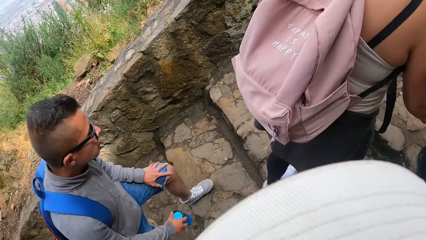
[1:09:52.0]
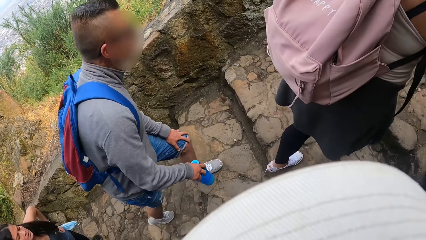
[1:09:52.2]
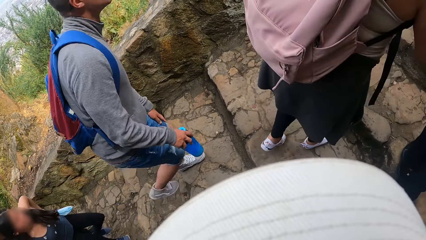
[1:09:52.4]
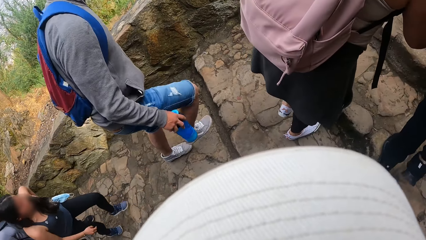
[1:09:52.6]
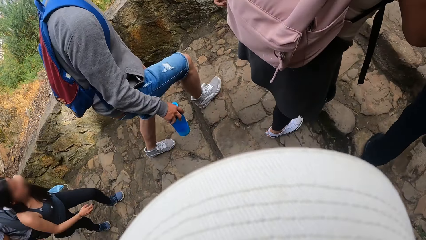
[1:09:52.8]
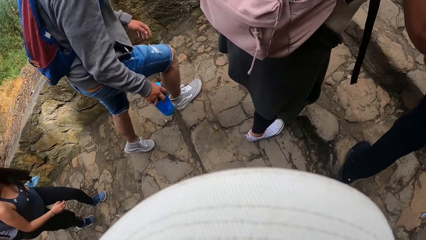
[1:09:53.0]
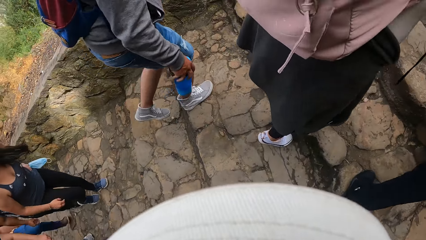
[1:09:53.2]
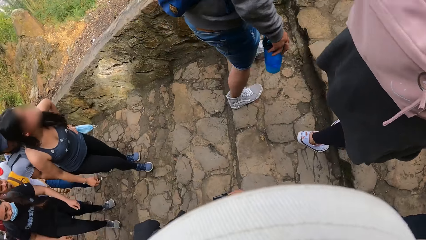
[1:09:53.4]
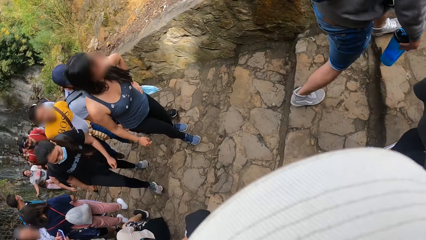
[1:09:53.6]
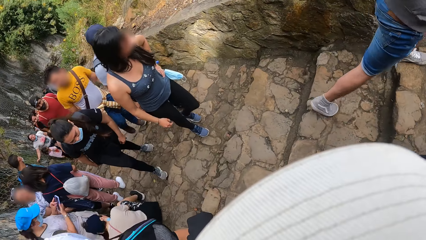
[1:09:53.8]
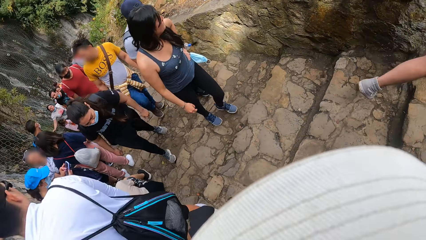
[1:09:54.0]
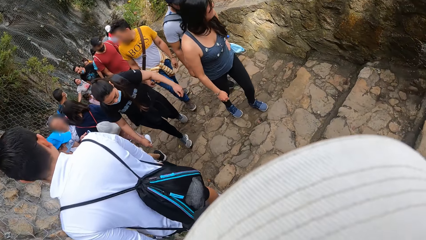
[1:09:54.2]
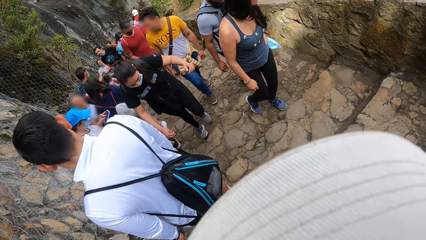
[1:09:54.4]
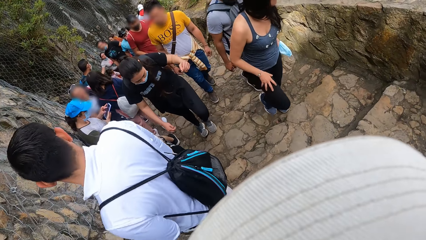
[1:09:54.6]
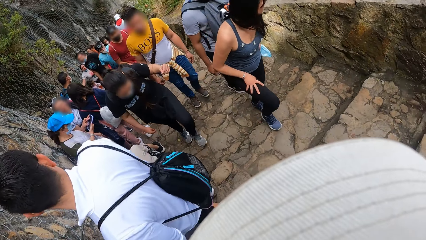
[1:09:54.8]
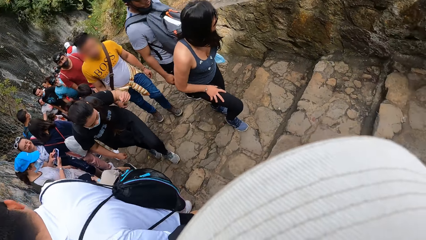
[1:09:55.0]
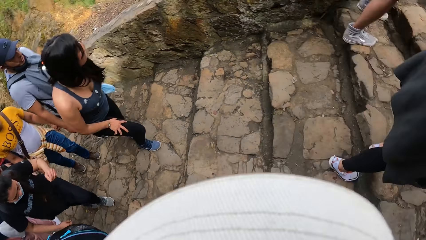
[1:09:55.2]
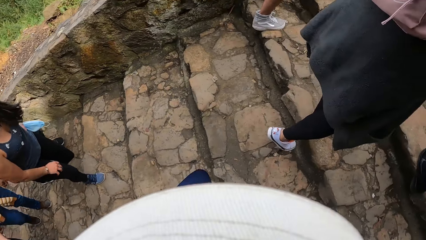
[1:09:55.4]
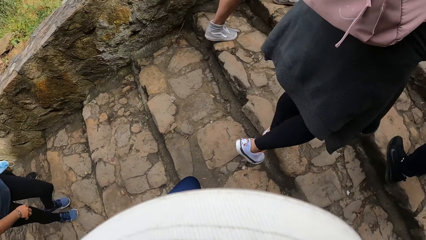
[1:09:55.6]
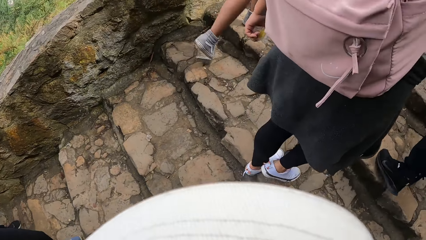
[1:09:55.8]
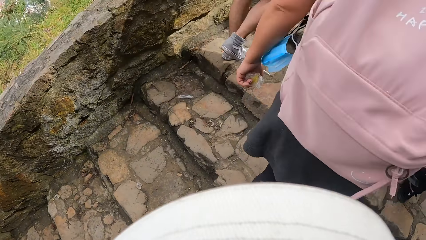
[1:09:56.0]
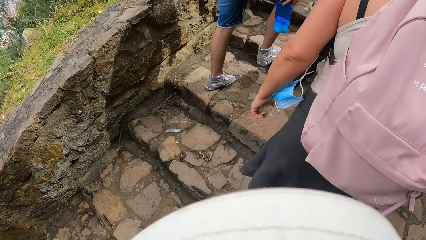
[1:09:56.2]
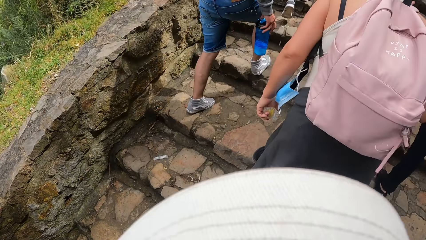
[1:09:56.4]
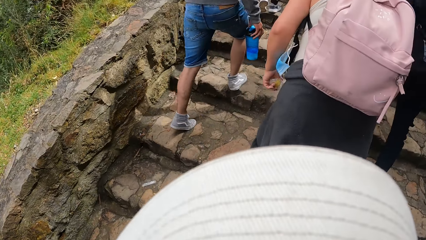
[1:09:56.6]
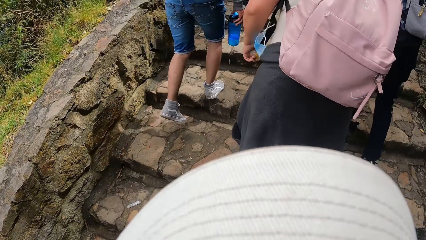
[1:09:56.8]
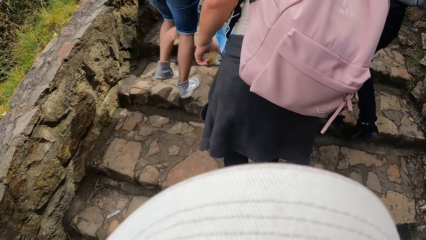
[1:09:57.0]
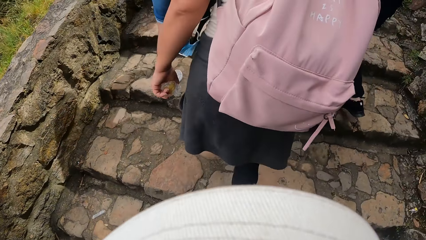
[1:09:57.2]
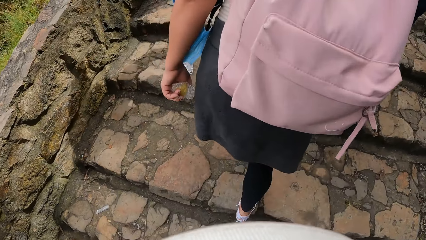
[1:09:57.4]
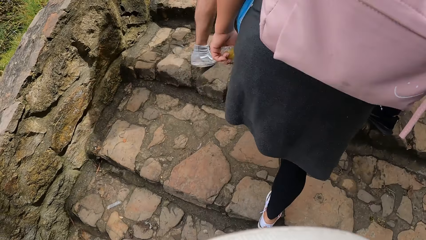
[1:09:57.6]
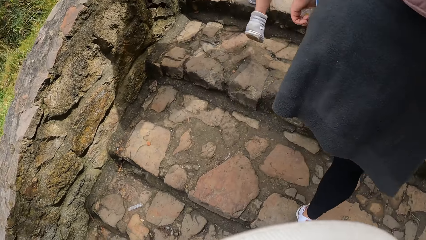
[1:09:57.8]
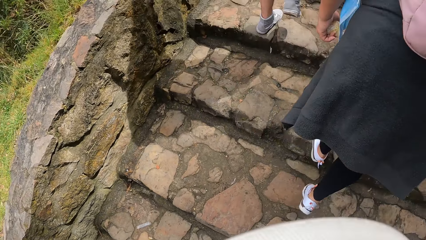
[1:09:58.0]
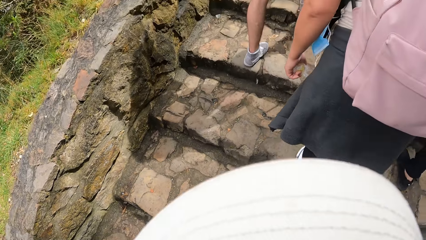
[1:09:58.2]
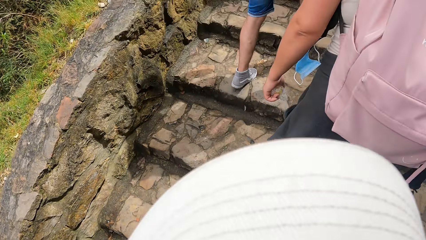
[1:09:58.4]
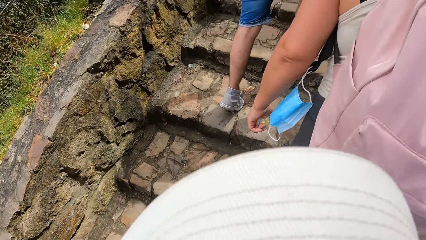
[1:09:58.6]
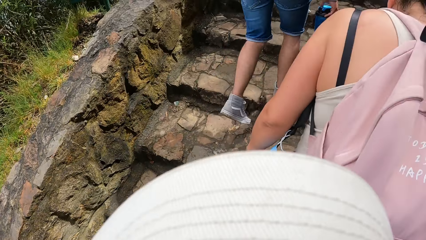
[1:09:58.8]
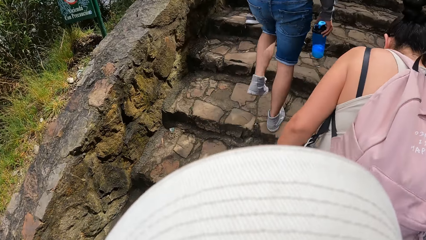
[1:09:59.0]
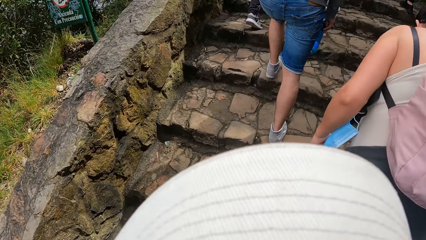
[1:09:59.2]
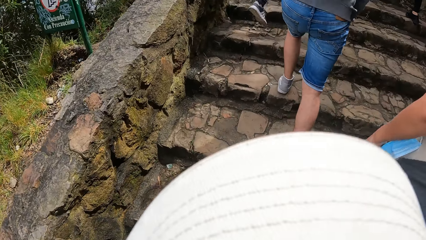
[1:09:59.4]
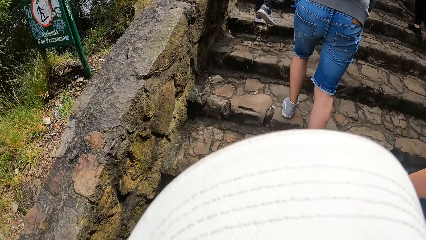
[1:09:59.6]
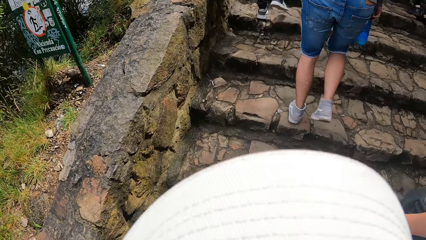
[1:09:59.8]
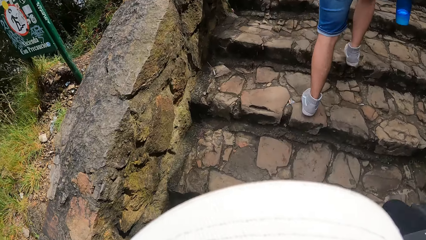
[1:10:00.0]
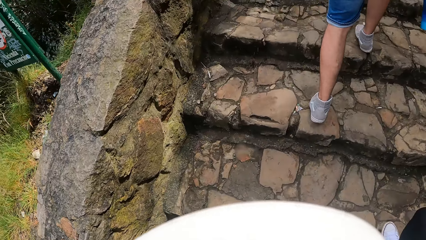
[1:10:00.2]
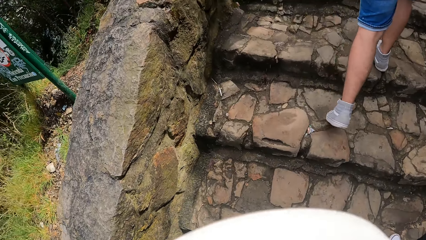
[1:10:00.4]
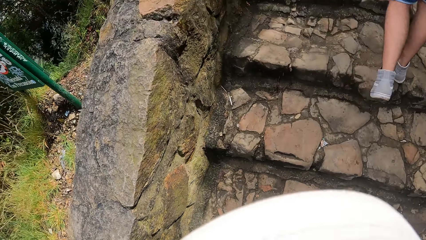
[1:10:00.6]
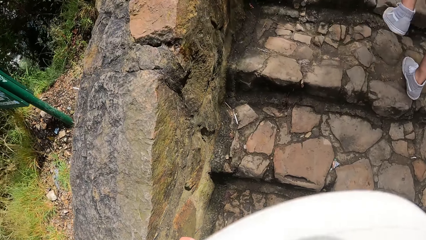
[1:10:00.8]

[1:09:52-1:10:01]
The camera wearer moves their head. They go up the stairs.

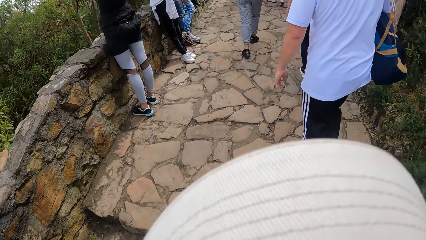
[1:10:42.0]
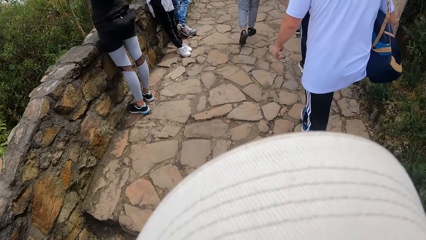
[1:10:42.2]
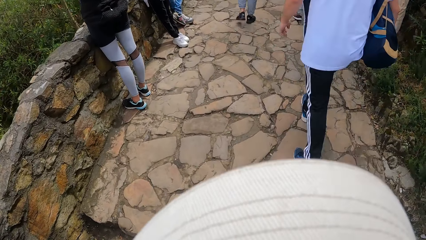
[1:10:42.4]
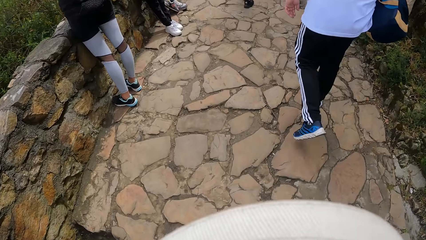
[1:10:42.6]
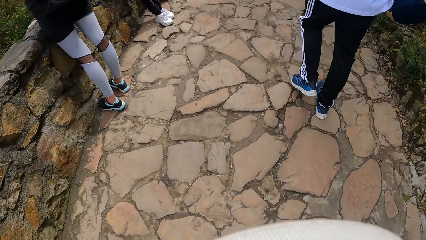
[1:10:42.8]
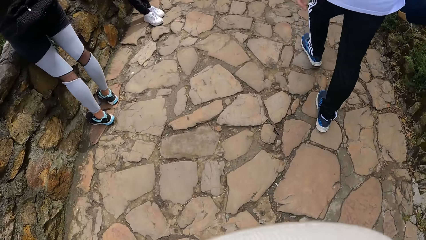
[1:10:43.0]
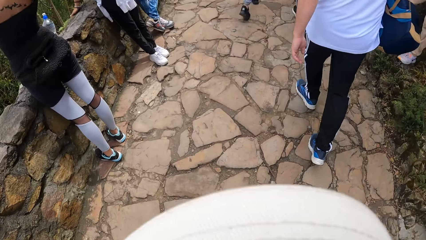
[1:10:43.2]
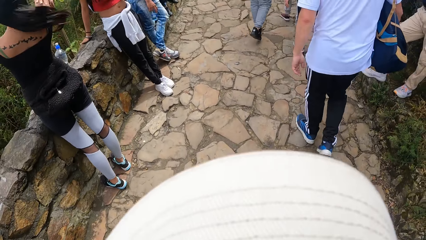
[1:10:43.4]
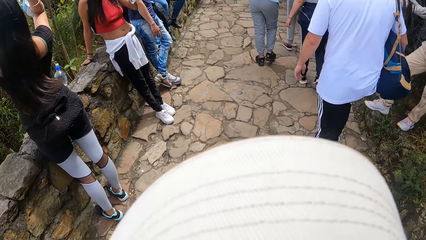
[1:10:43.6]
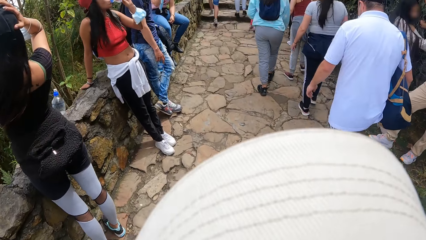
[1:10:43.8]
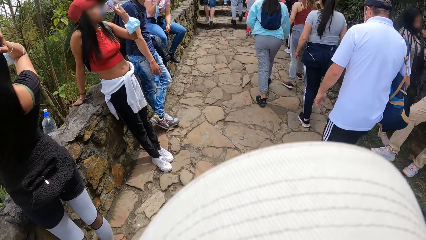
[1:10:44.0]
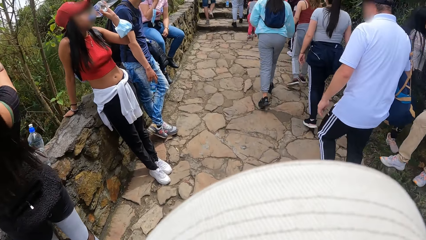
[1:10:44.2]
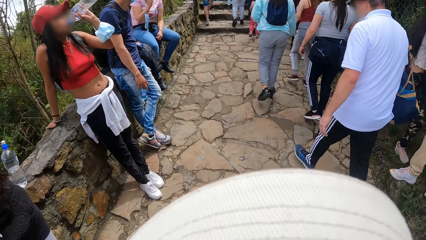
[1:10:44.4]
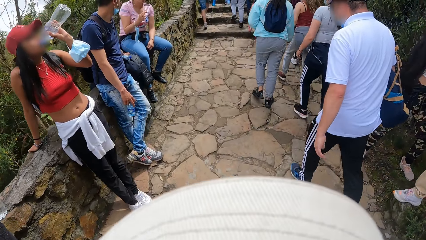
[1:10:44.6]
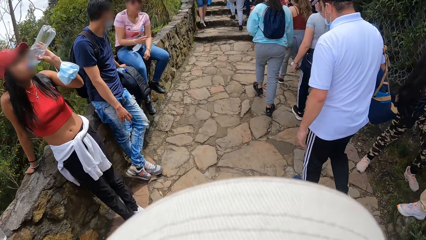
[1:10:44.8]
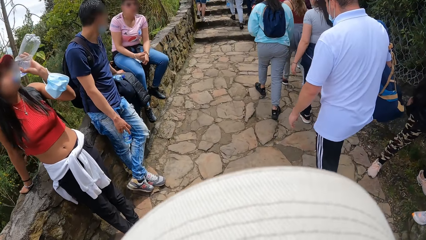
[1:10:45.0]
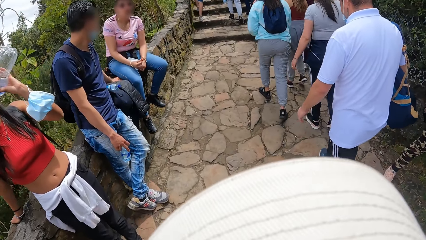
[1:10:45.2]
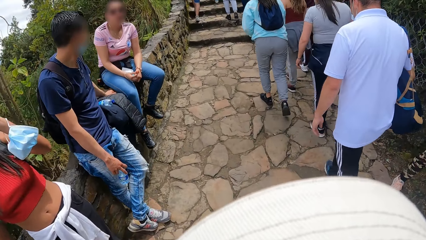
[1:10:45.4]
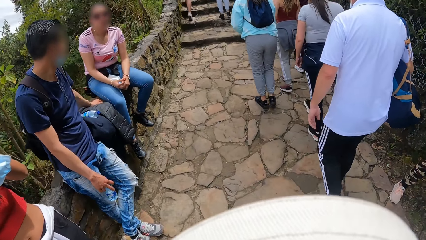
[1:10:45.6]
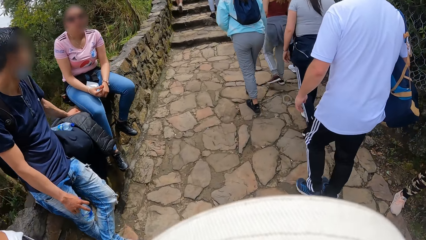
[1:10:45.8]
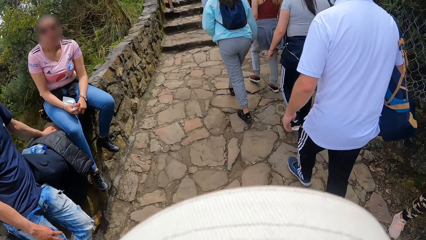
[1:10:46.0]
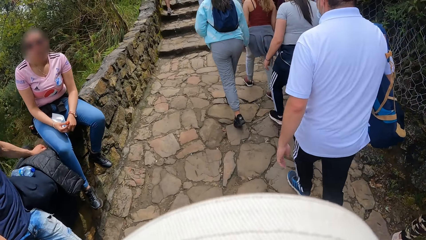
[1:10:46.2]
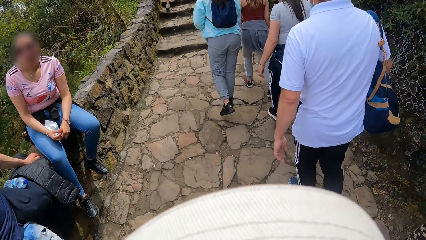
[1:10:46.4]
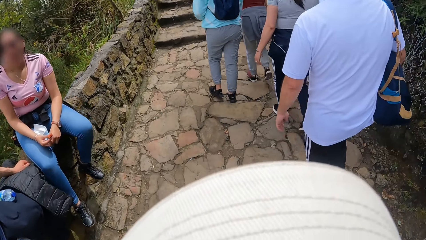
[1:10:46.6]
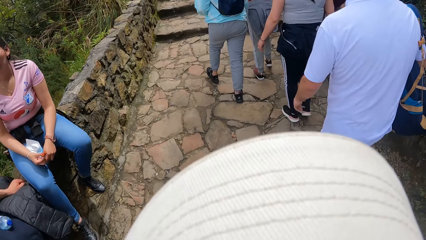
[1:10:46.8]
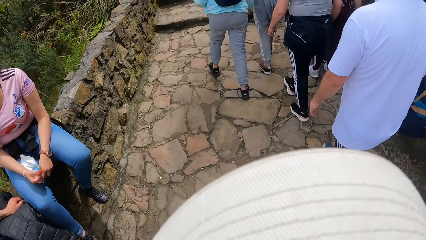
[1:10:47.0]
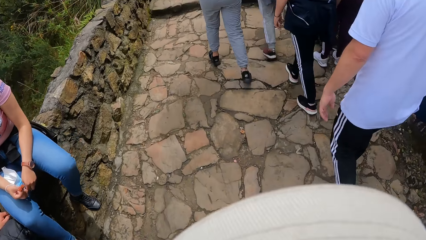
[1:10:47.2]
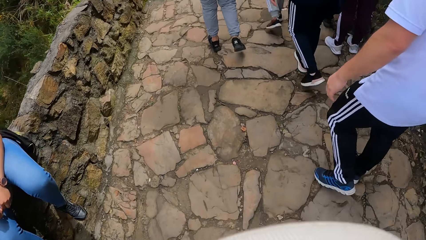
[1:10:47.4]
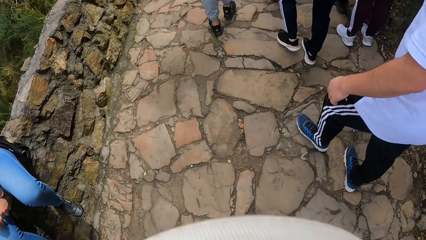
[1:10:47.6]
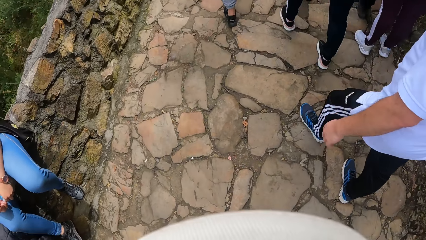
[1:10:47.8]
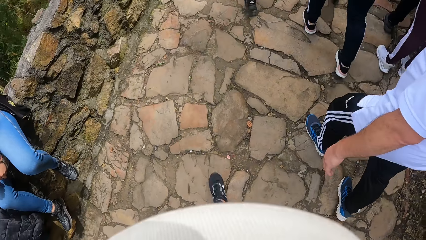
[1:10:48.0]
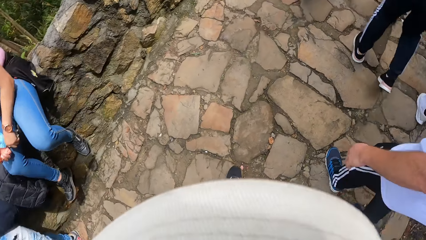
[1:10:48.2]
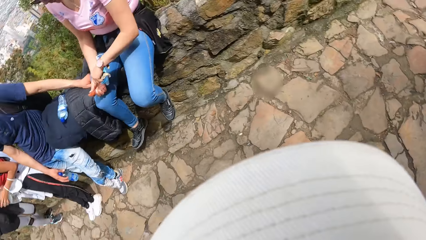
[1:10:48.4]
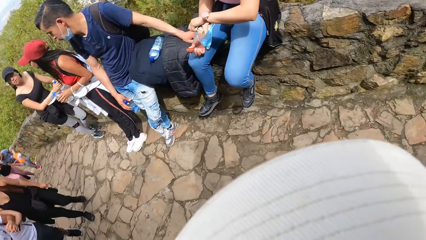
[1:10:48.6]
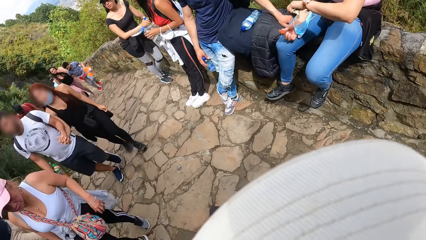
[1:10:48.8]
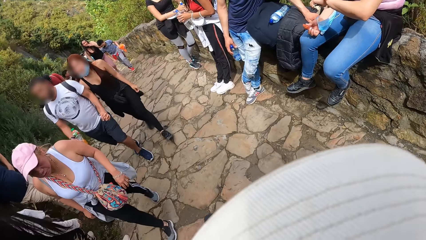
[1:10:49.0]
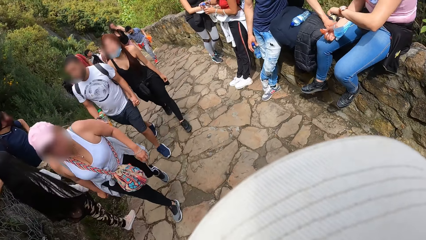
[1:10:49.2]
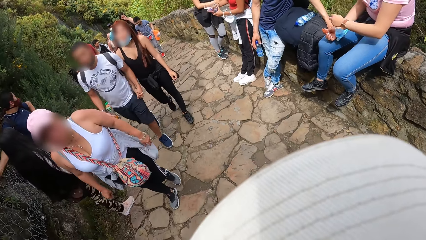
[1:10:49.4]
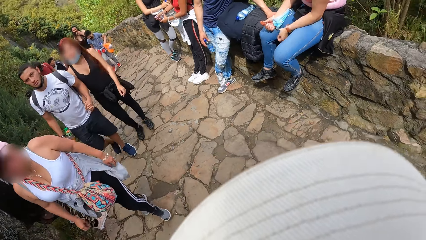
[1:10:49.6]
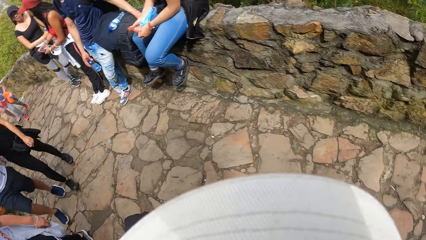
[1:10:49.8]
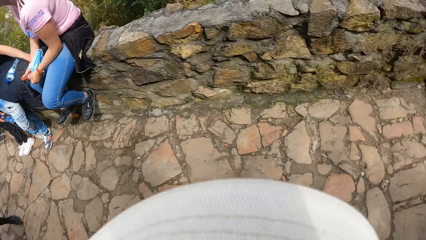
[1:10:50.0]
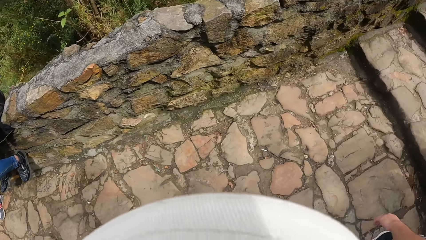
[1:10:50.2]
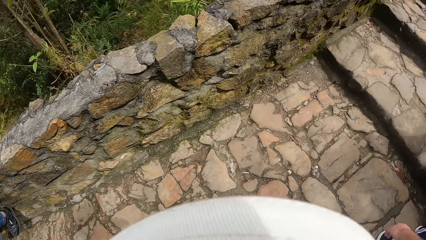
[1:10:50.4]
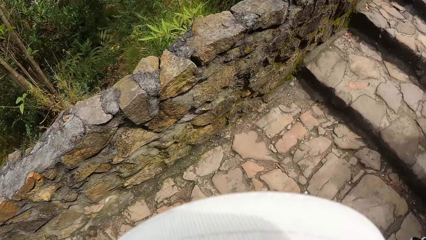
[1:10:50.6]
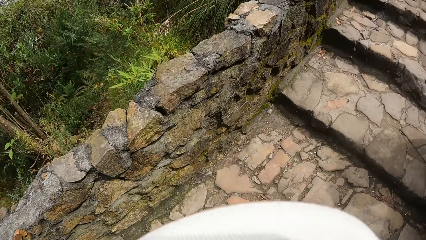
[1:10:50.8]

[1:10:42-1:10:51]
The camera wearer walks on the pavement. They look back.
